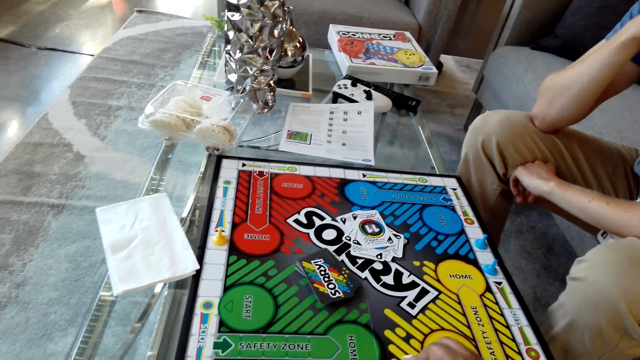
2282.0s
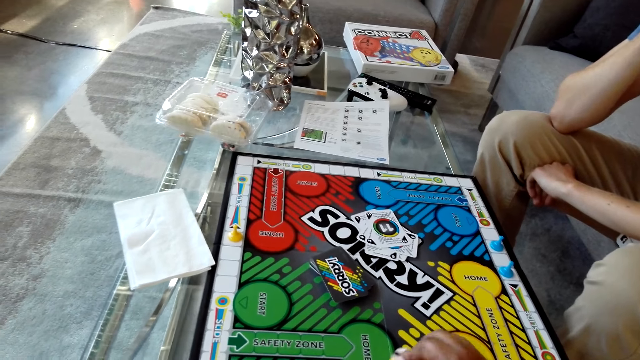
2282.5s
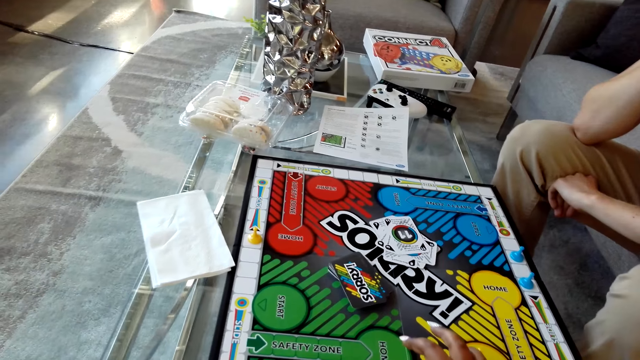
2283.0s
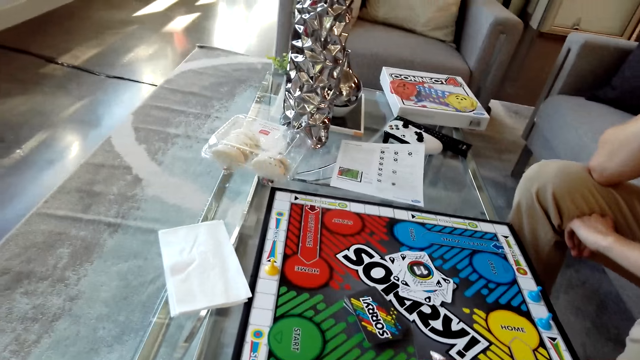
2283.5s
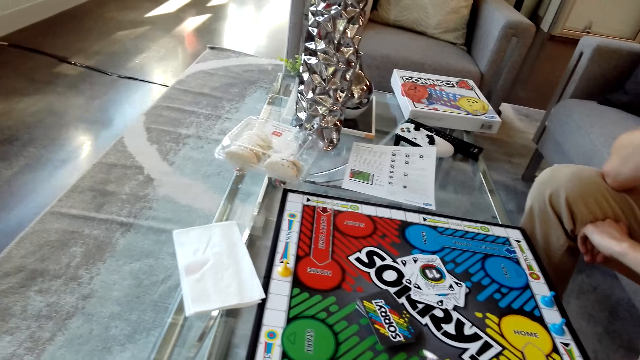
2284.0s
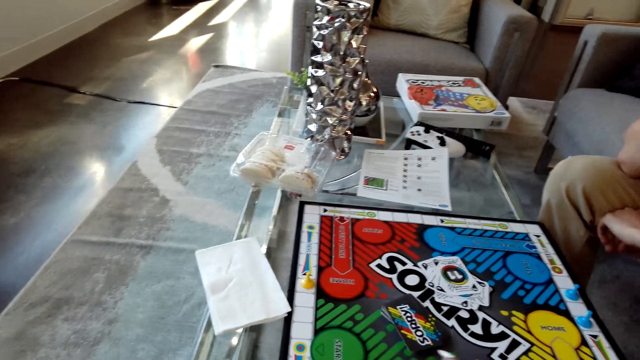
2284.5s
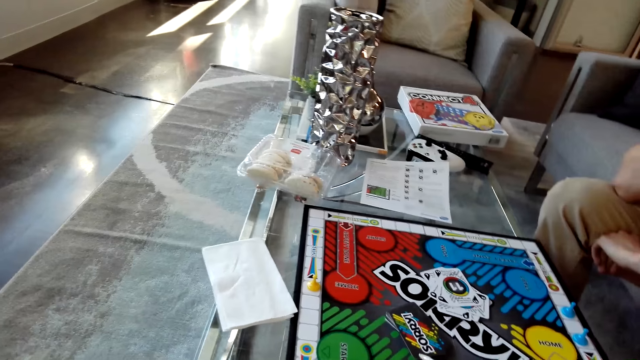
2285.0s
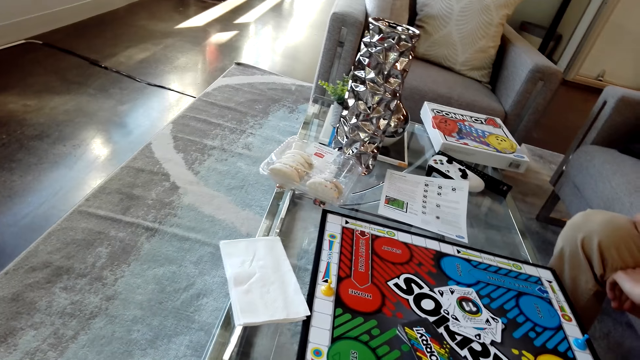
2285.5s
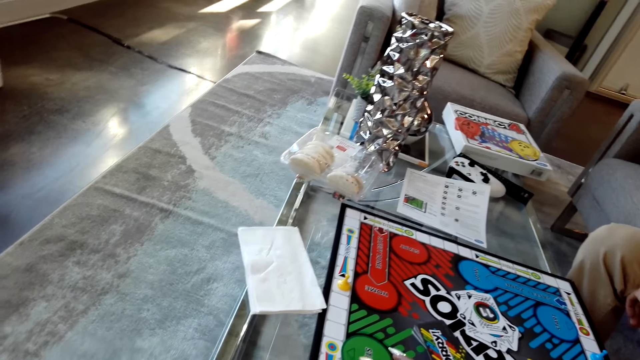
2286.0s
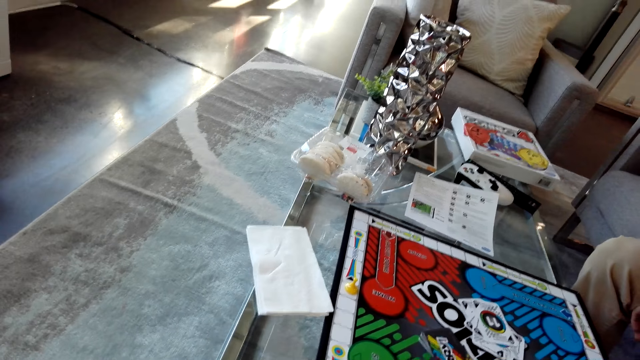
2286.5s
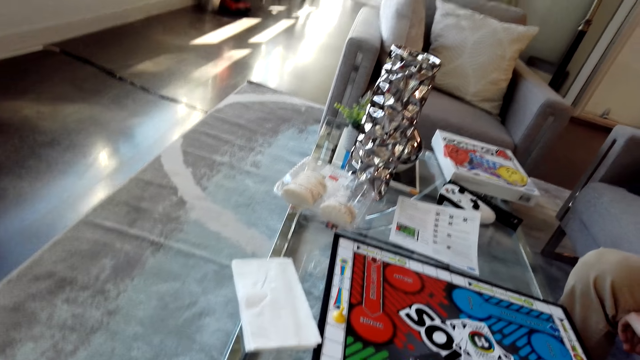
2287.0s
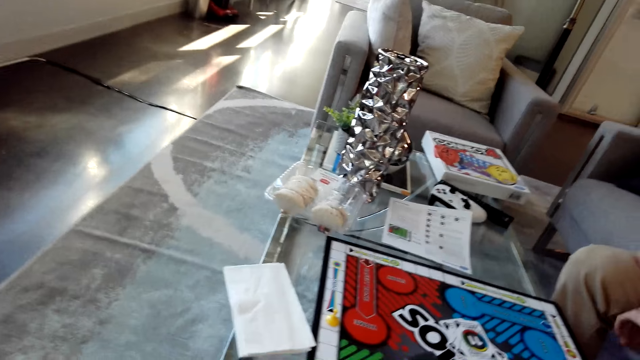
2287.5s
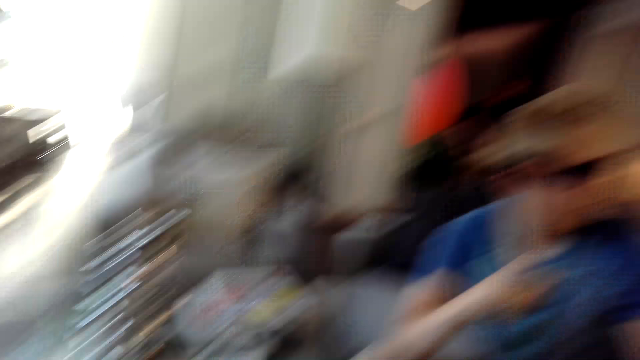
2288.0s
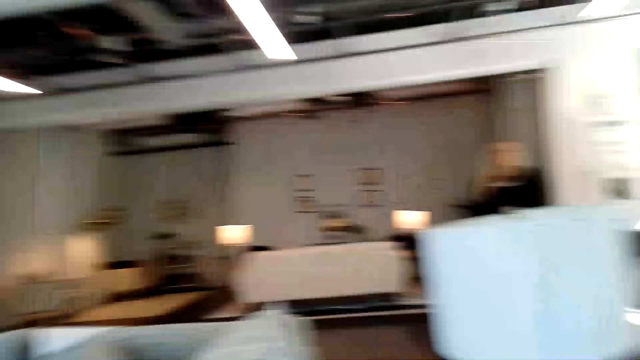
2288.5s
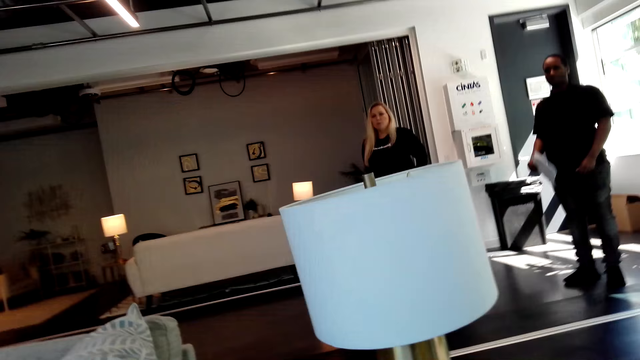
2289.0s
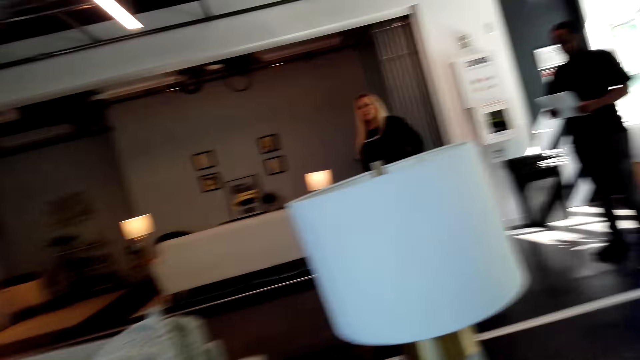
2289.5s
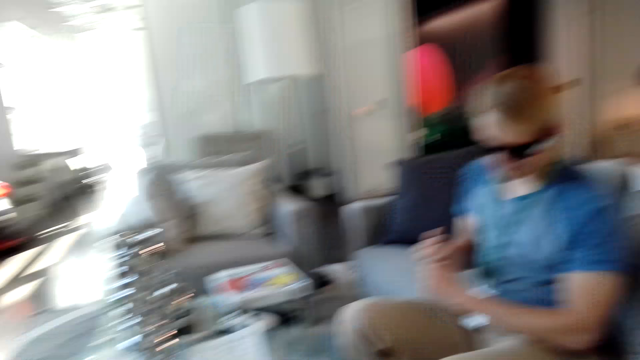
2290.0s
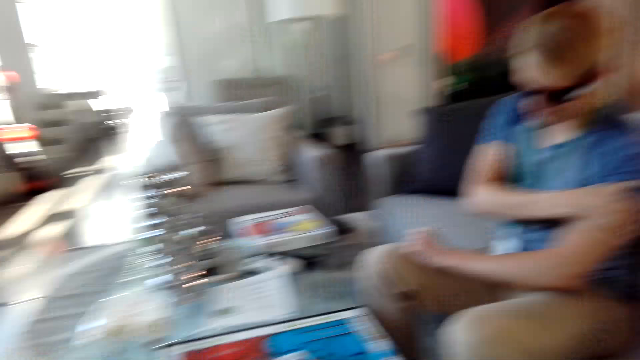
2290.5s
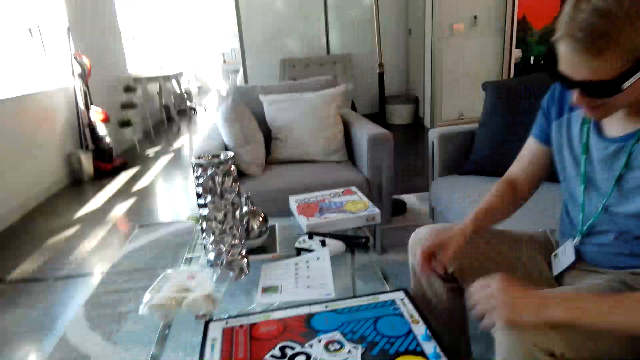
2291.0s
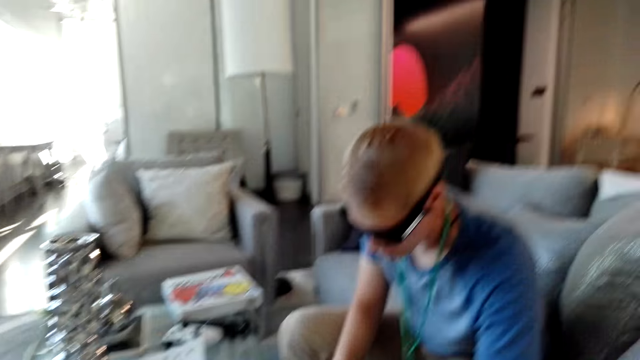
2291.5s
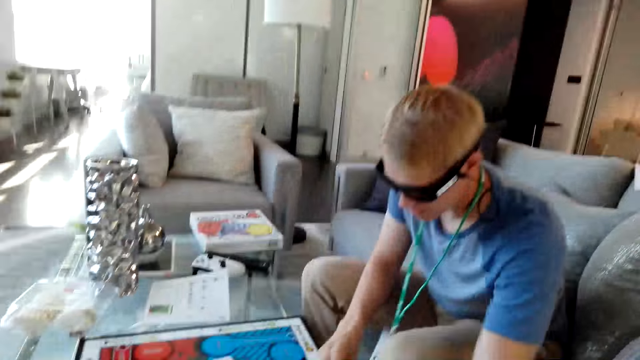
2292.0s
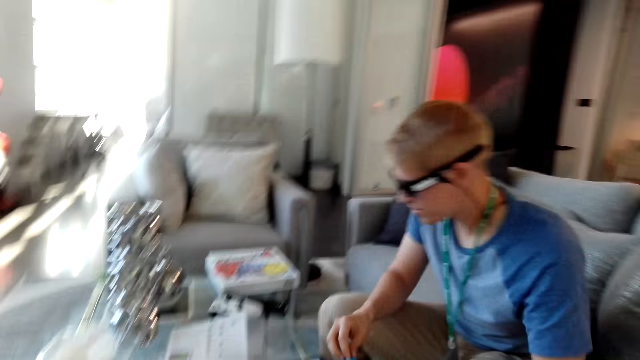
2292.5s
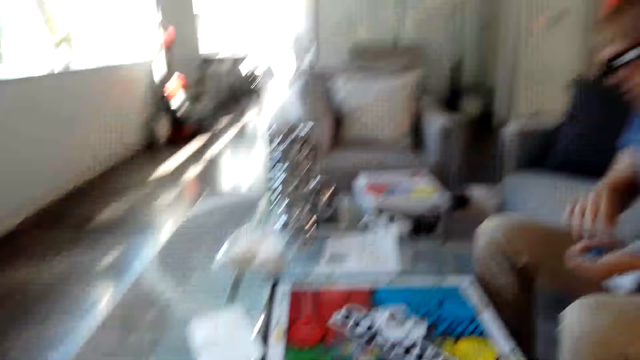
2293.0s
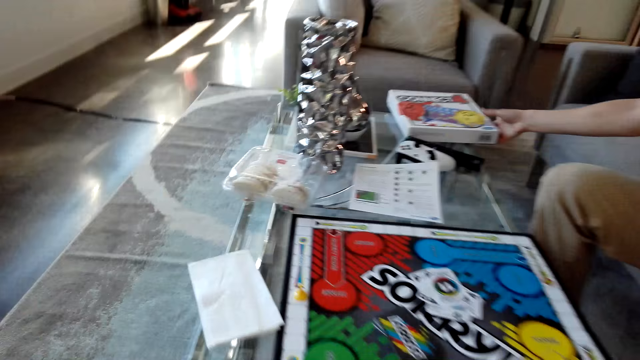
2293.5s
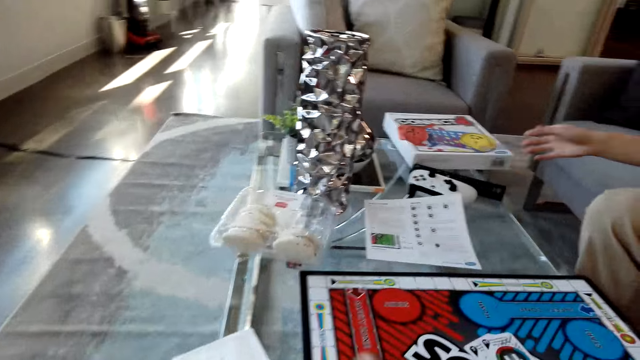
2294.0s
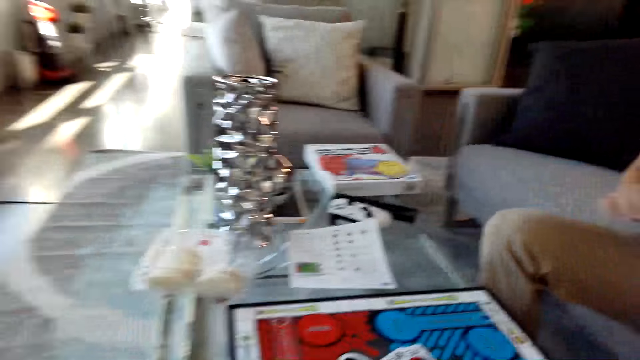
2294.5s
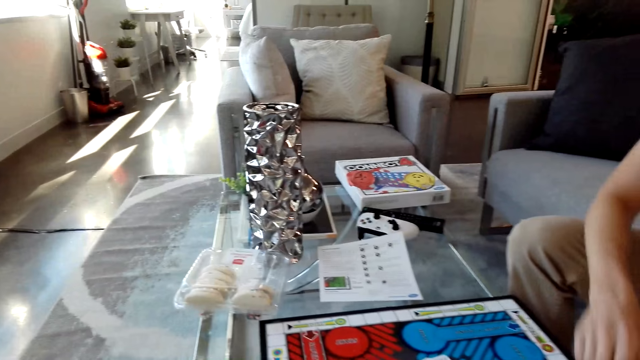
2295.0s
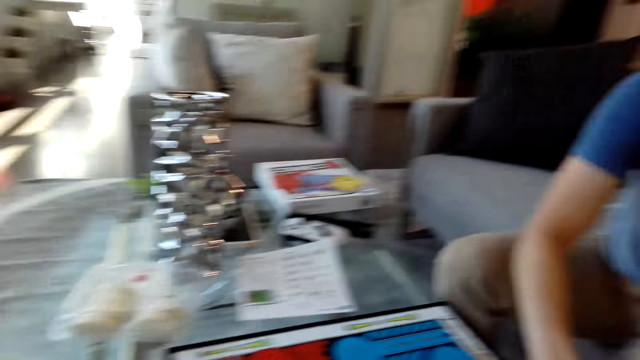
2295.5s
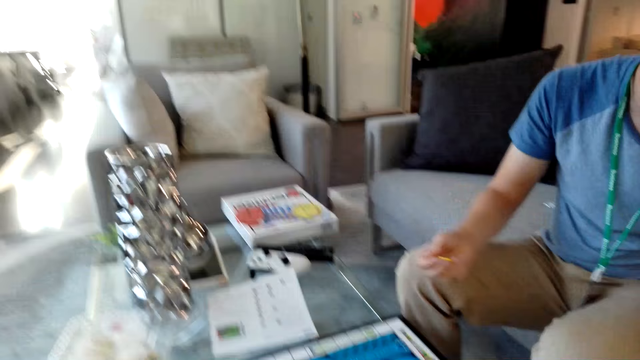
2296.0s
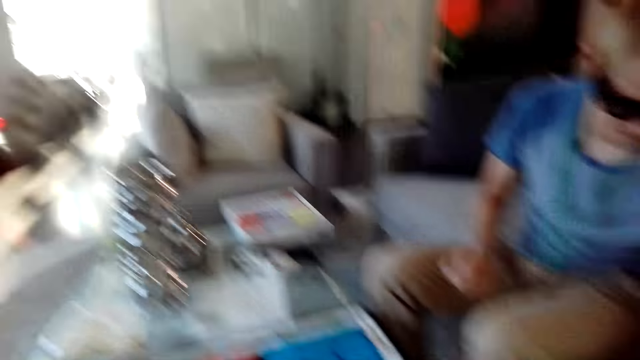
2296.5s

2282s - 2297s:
The camera wearer talks with a man. They look around the room. The man scratches himself, holds the pawns, holds the box, and stretches his hand over the board game.

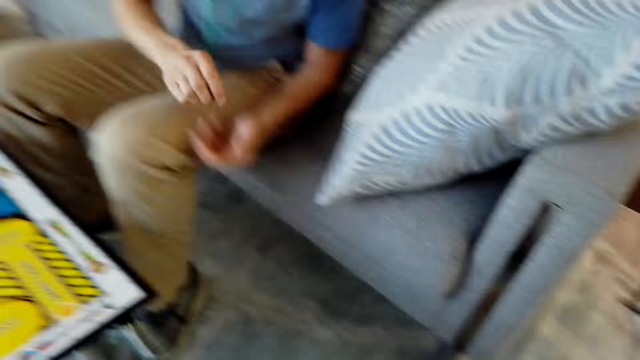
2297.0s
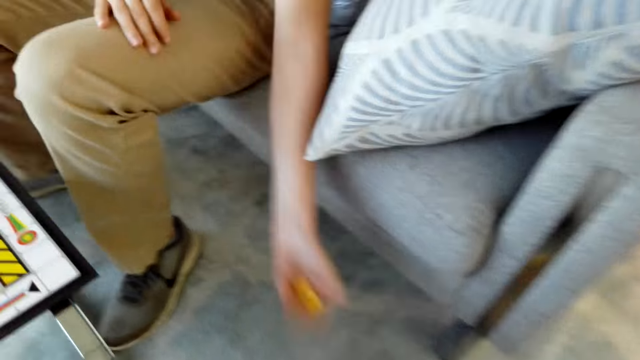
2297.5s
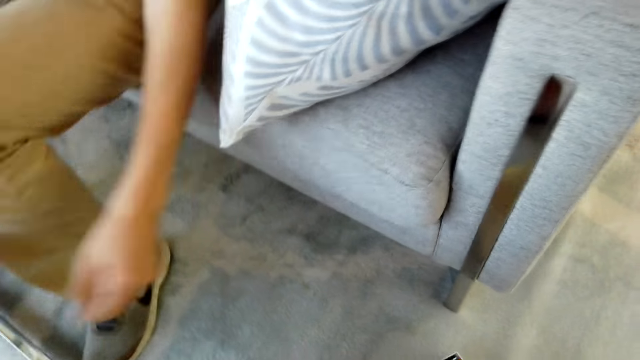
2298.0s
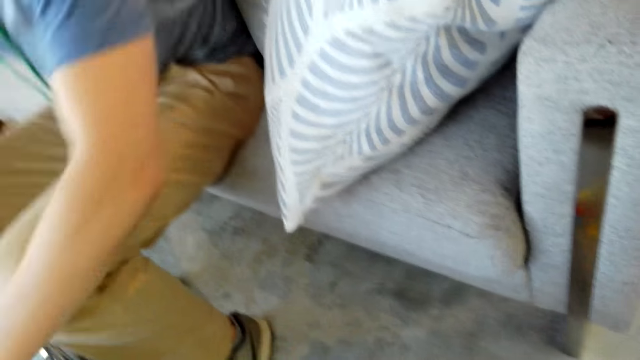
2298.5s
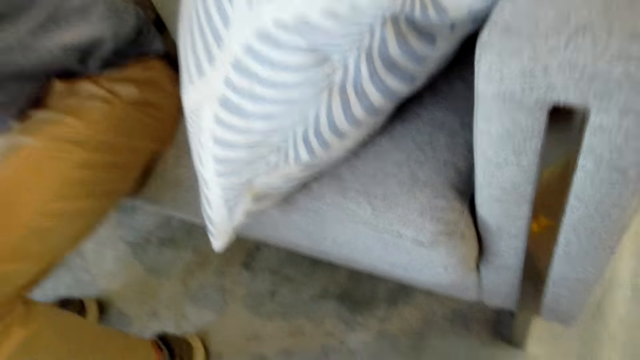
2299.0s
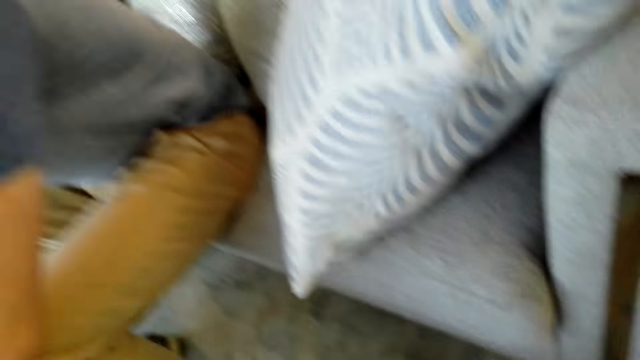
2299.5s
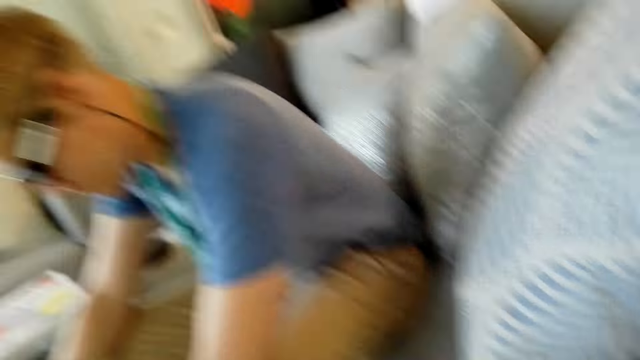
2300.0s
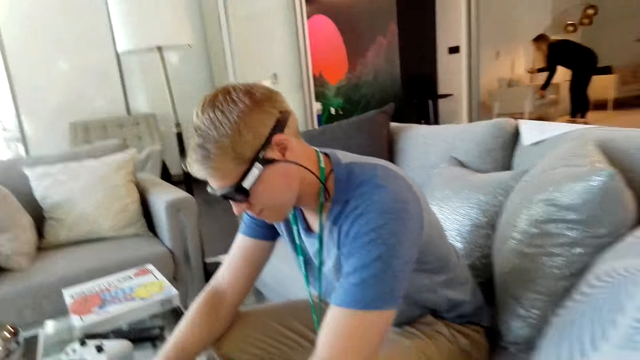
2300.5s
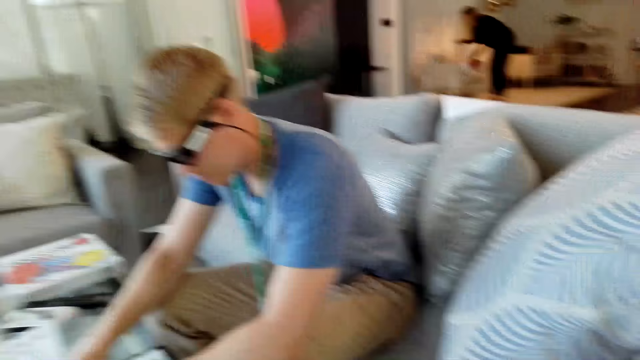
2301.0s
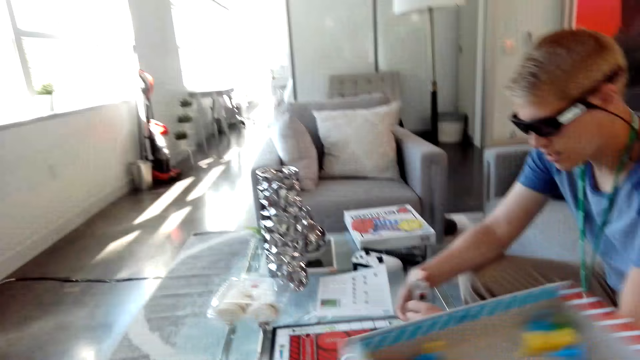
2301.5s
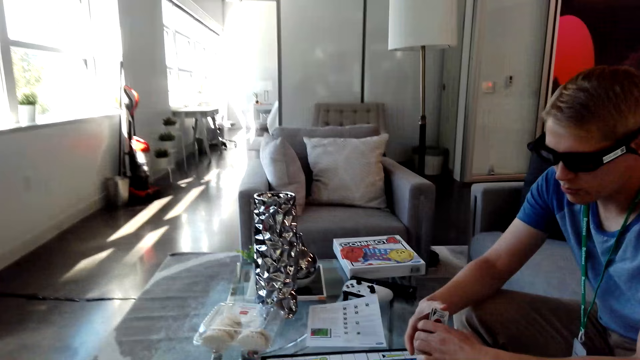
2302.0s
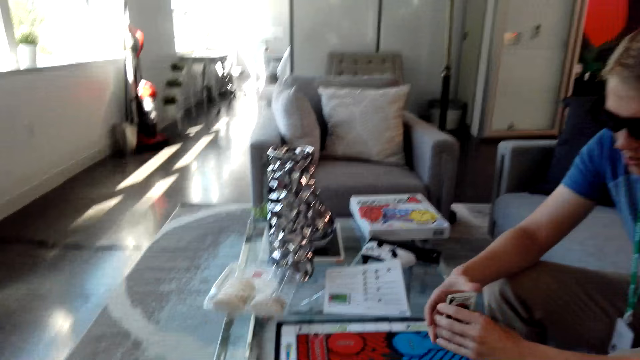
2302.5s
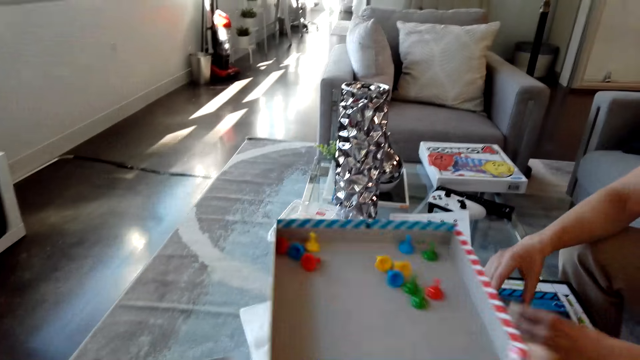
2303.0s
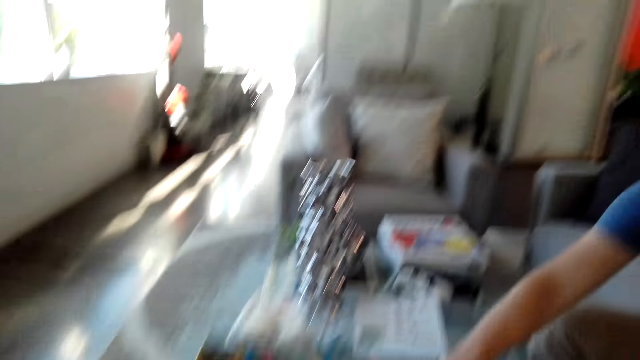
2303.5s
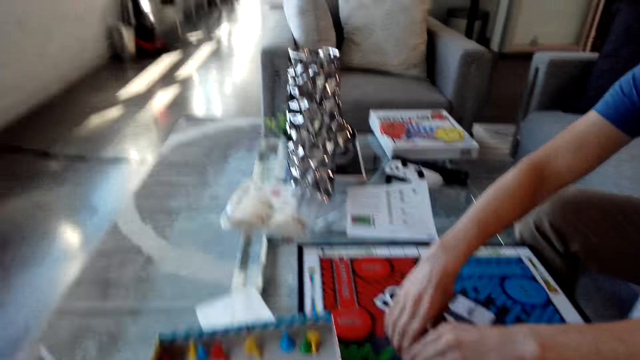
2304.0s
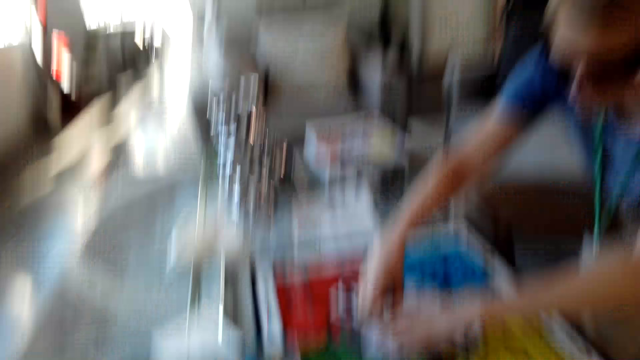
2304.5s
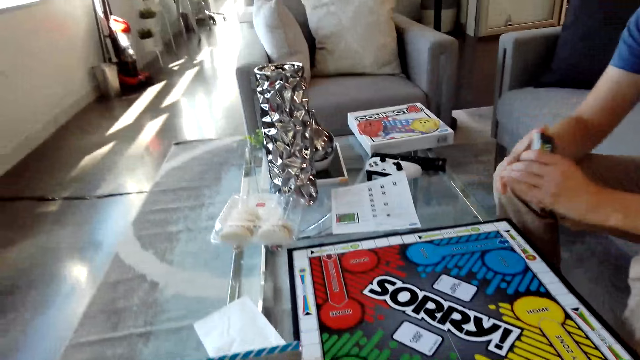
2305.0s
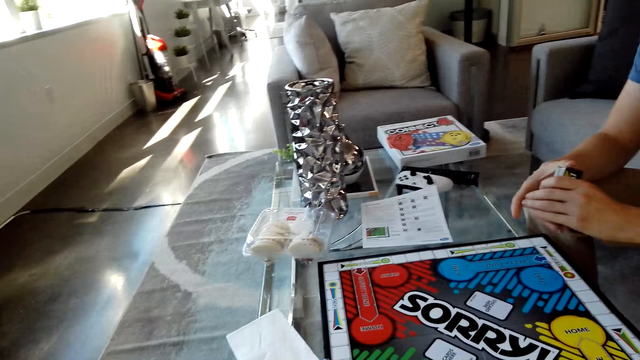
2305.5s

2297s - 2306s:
The camera wearer looks at the carpet. They hold the box. A man holds the cards and moves the box. The camera wearer puts down the box.
